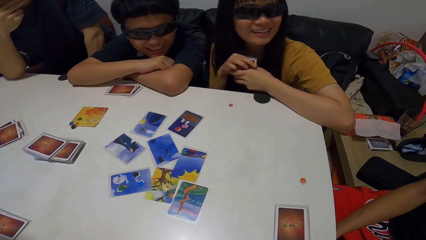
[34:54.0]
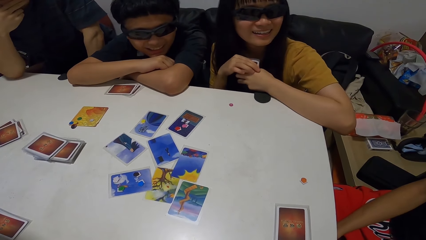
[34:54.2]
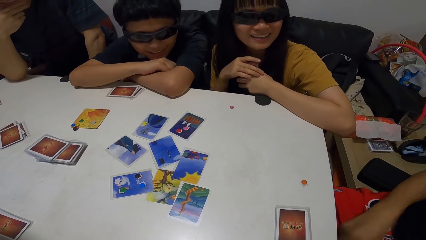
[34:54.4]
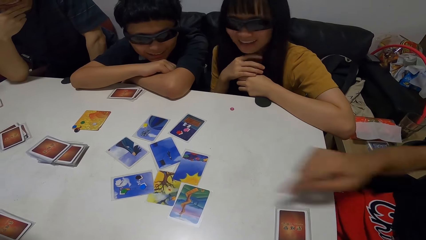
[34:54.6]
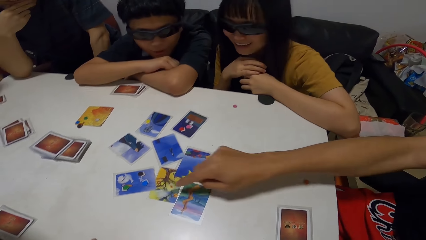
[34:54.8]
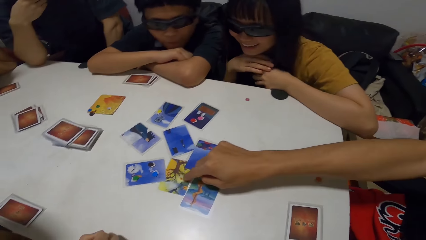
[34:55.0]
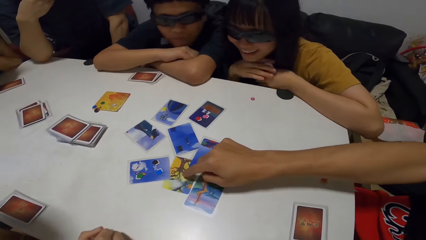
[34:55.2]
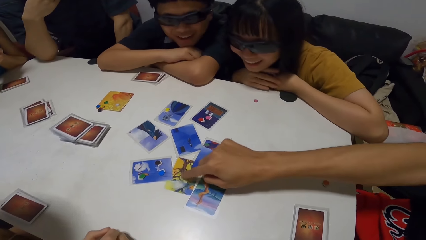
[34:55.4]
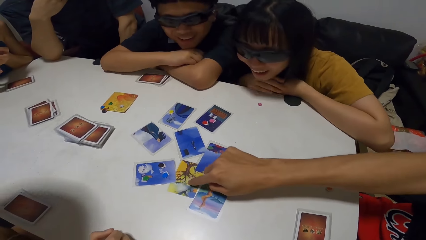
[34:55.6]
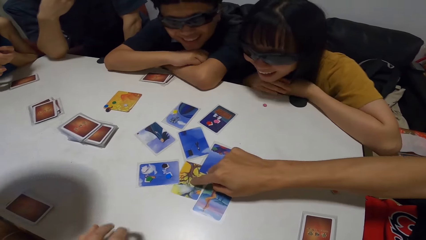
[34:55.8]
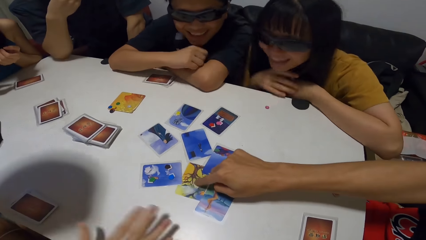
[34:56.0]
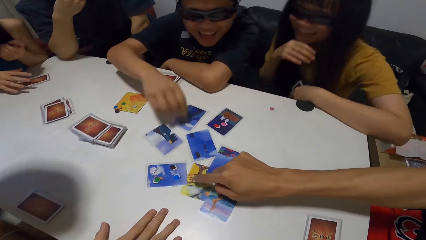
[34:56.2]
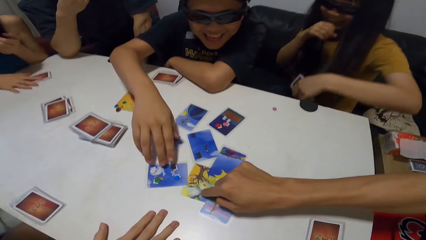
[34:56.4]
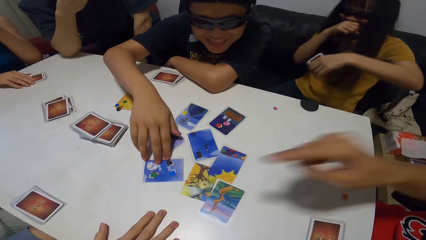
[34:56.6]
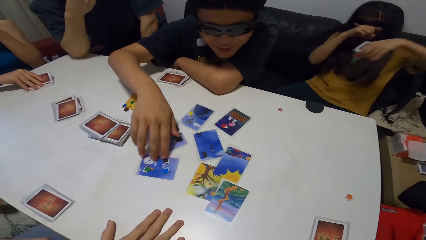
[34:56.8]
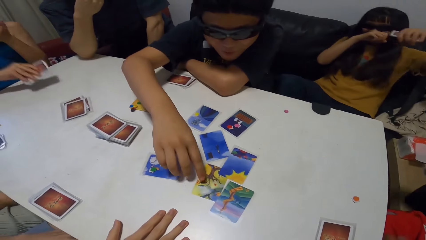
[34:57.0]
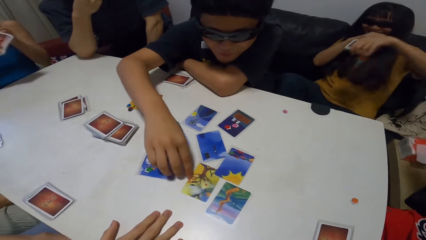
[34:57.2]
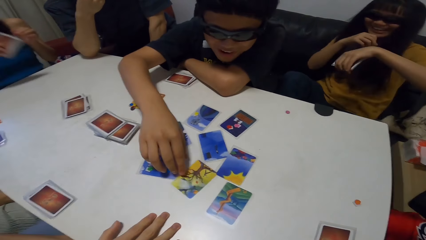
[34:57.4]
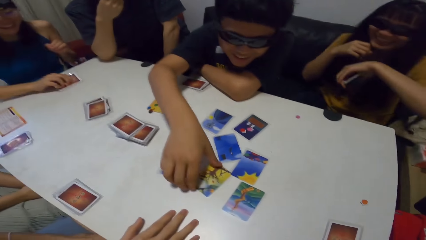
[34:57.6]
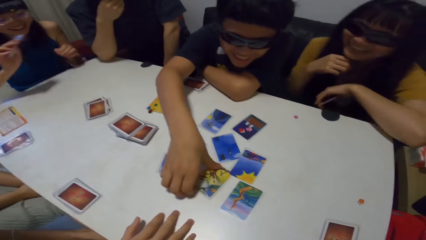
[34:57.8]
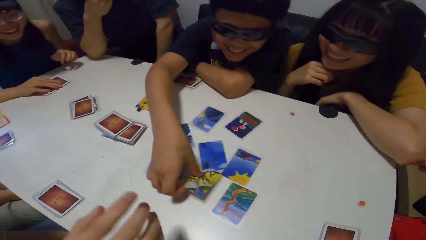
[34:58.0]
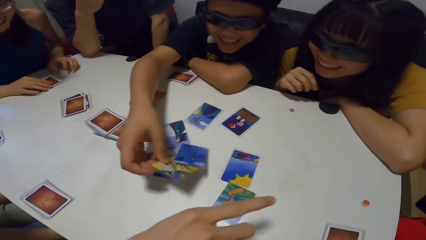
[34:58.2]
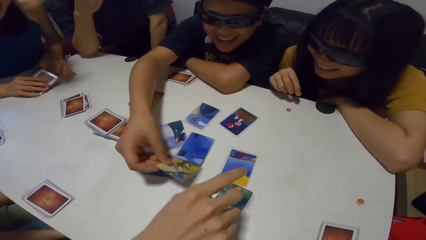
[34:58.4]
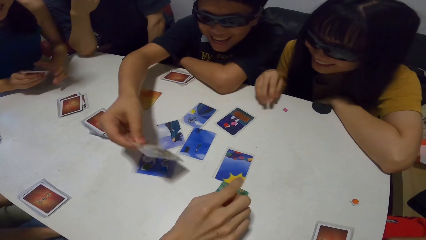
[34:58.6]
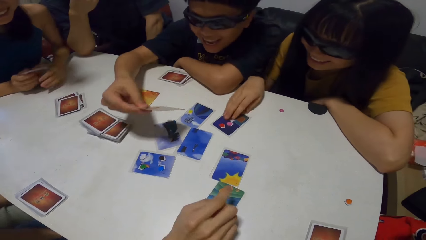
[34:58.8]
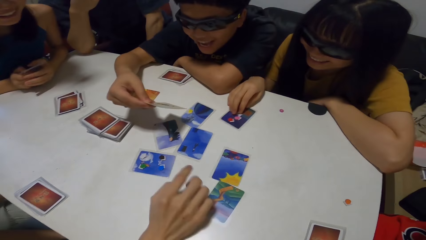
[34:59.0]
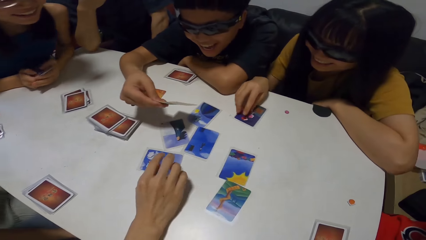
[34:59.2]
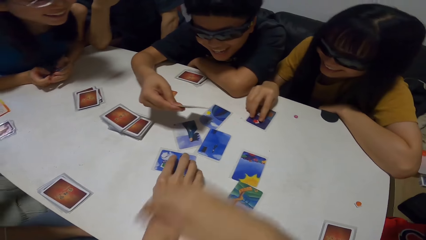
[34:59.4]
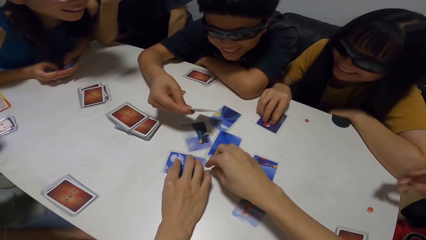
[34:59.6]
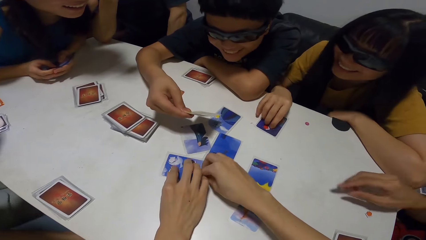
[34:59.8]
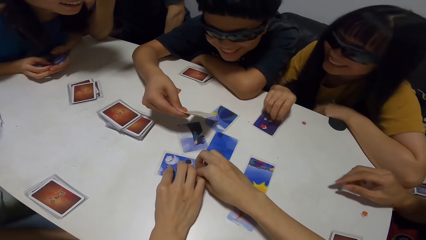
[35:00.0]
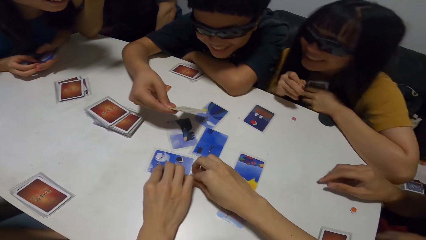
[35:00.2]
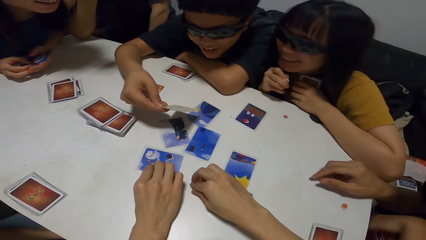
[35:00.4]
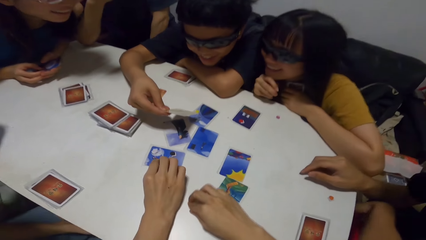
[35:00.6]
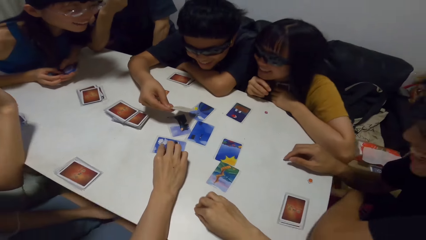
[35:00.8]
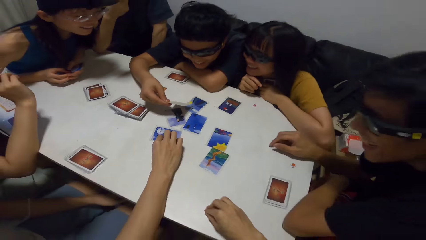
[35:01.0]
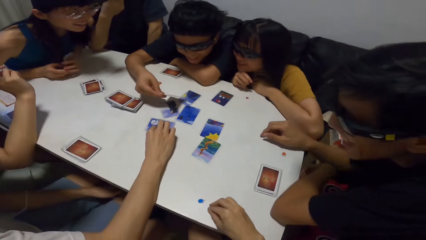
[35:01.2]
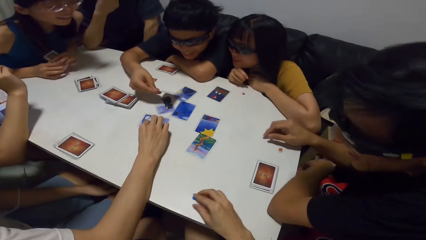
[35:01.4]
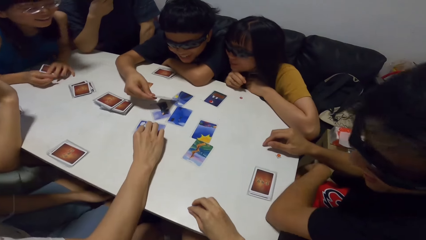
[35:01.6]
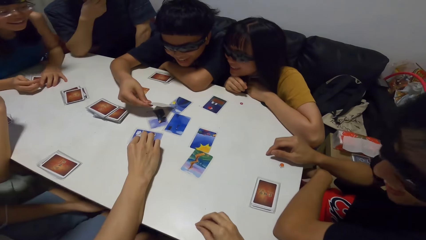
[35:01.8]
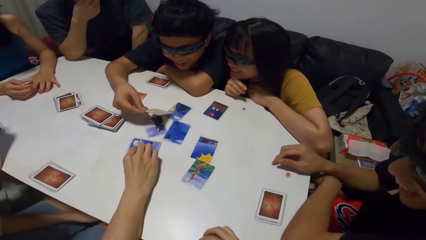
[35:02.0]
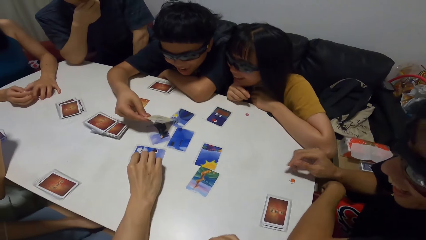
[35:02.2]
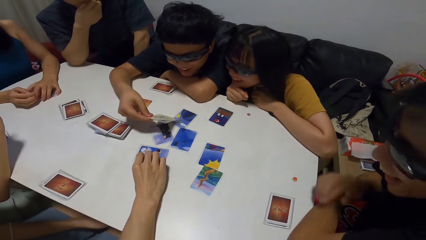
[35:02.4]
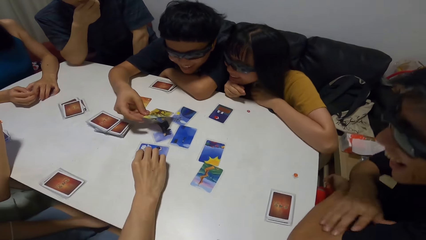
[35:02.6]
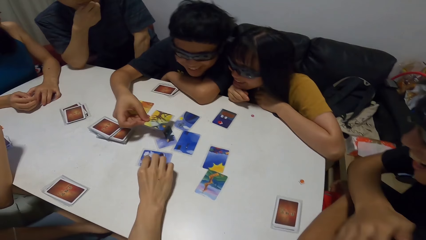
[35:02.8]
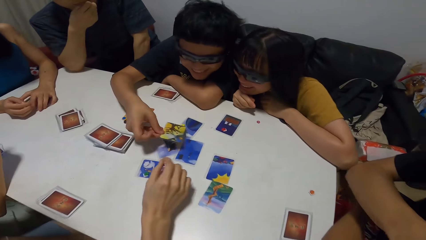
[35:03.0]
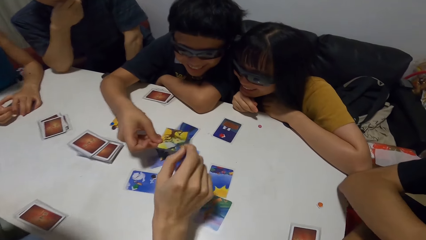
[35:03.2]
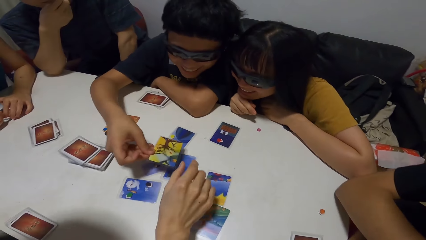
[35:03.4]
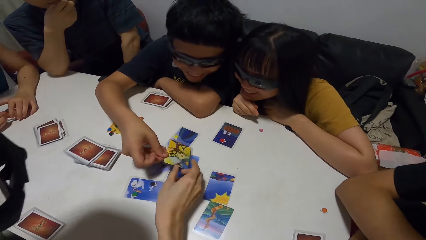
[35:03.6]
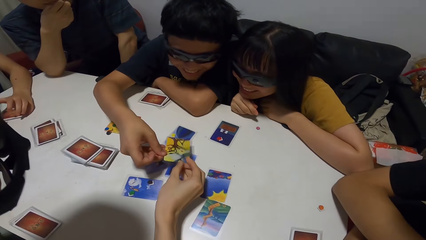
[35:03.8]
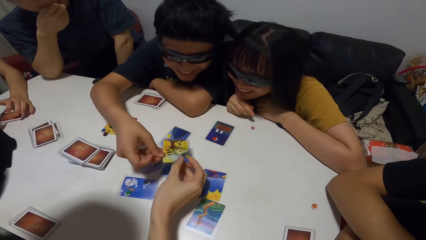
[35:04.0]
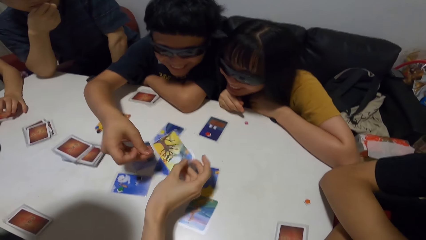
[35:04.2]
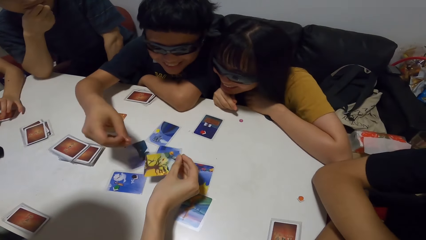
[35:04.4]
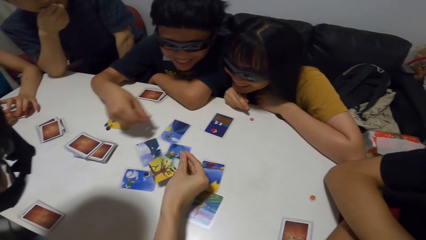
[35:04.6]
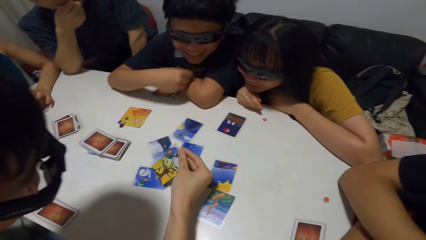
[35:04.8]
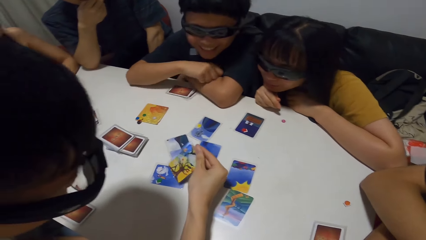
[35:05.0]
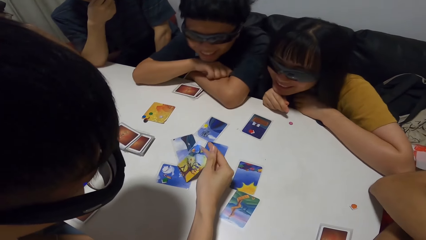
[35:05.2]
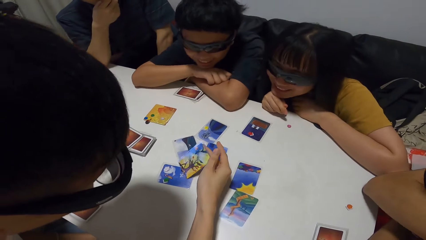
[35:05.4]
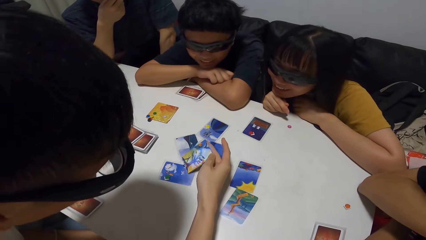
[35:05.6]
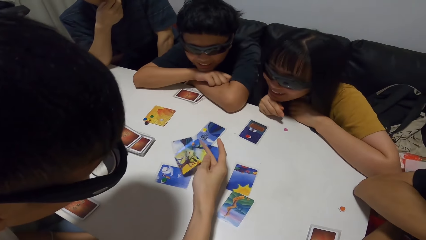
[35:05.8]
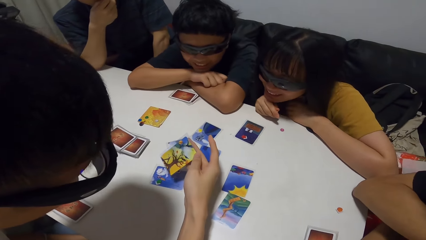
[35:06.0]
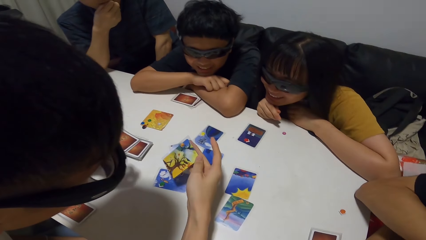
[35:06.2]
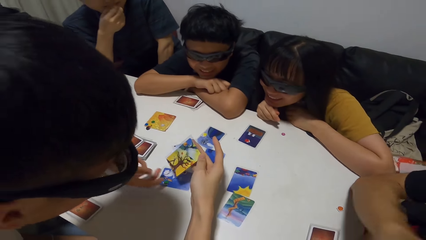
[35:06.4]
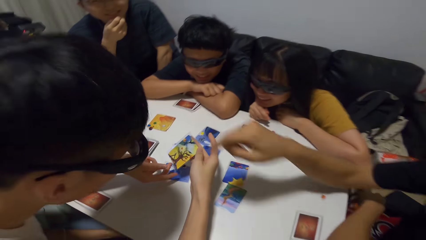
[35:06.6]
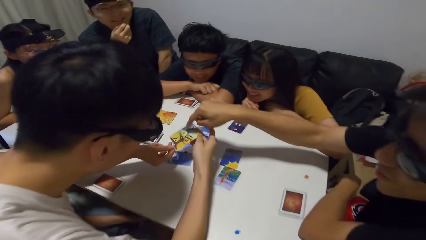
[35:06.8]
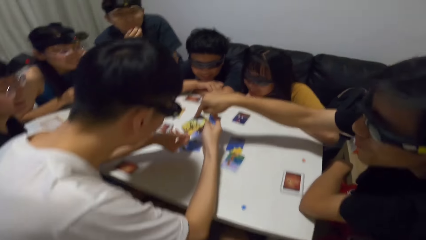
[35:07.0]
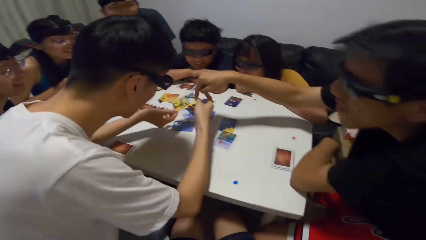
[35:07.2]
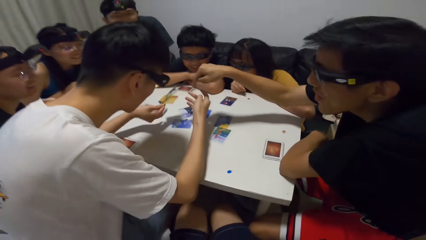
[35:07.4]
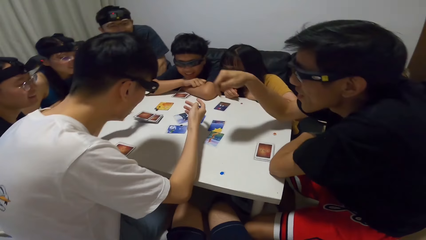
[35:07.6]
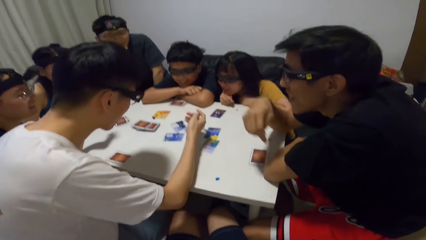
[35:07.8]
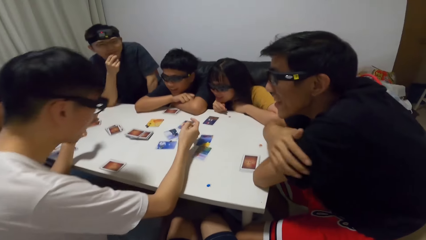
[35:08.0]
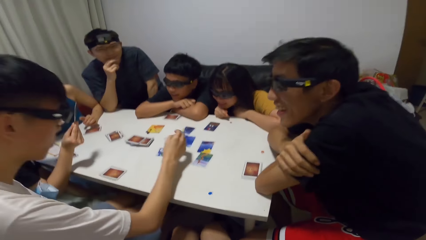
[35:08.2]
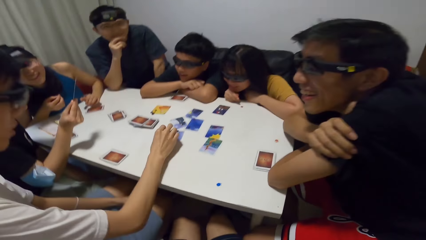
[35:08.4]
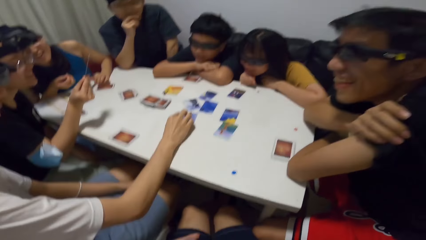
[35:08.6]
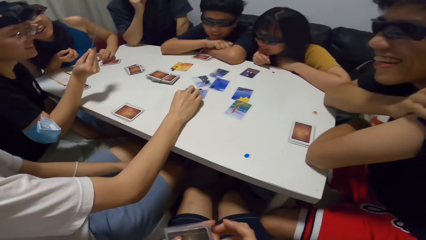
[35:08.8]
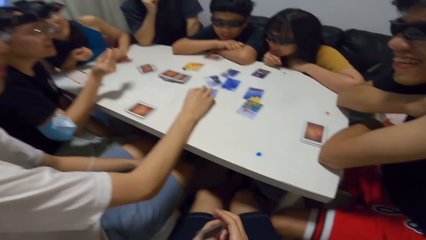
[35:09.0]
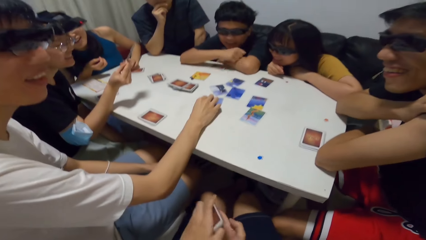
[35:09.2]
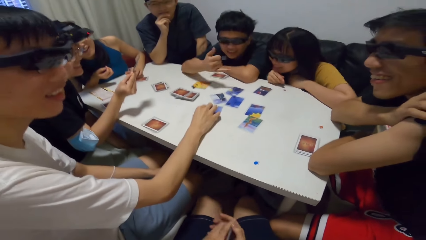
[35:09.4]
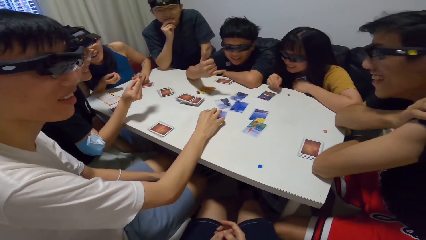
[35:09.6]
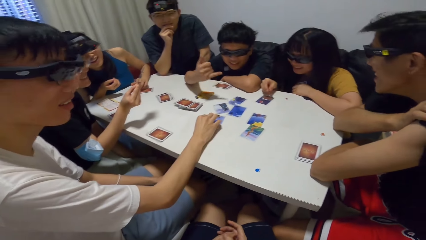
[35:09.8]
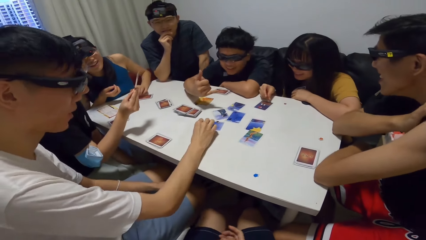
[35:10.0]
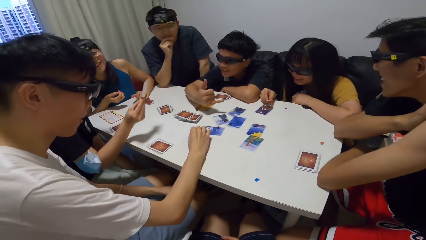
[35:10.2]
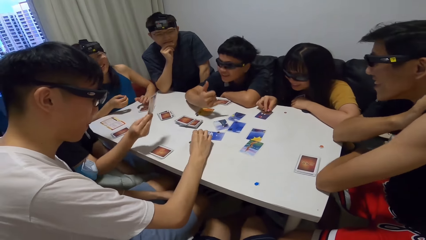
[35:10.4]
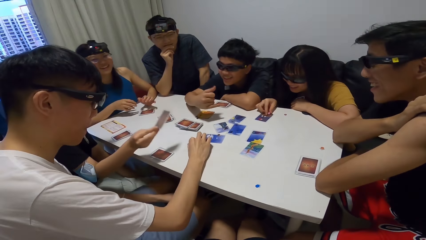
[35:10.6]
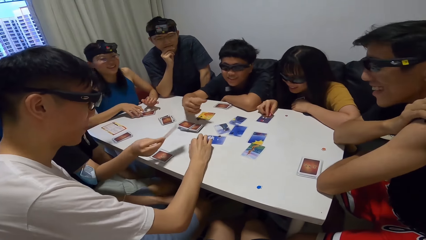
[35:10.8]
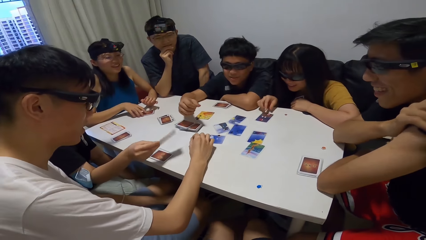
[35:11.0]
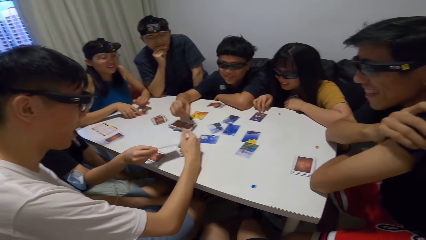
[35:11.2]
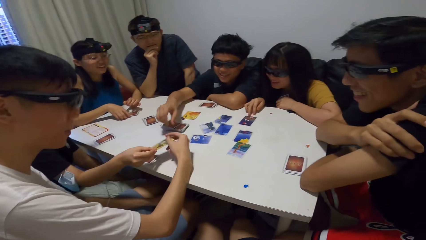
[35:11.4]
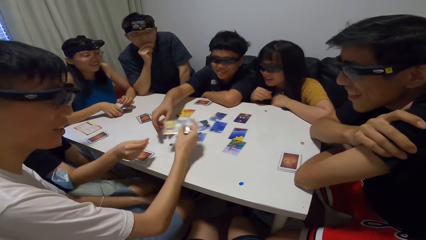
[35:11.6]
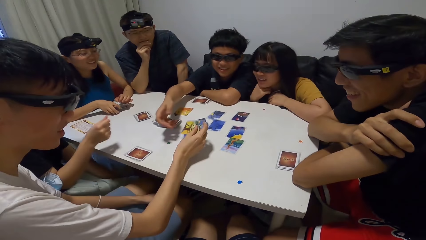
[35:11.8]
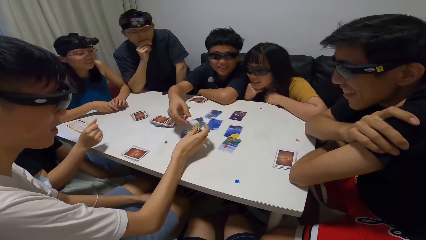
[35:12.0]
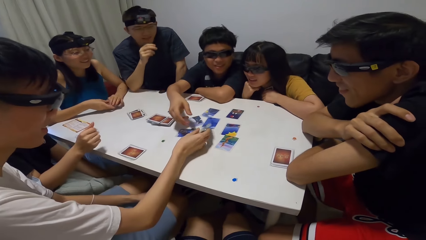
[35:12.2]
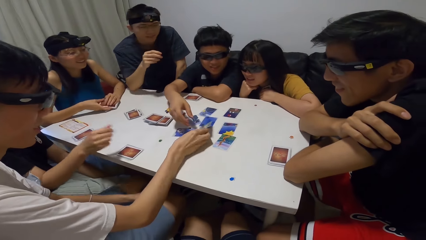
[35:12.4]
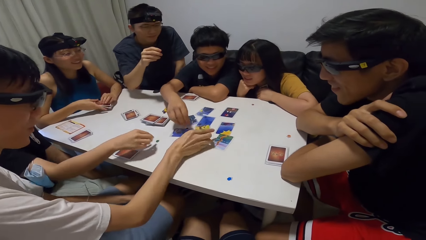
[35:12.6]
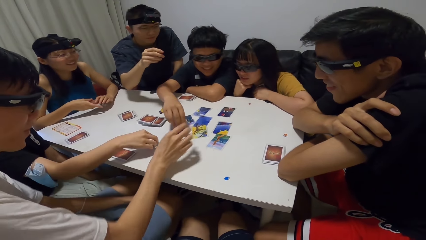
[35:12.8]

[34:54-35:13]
A man touches a yellow card repeatedly. A person points on a card. Another man places his right palm on the table. A third man moves the card on the table with his right hand. A lady packs her cards from the table. The third man moves the card on the table with his right hand. The lady hits her cards on the table repeatedly. The third man picks up the card from the table. The second man points towards the first man. The third man checks the card. Another lady moves the card closer. The second lady picks a paper from the card. The camera wearer drags a paper from the card. The second man collects the card from the third man. The first man touches the card in the second man's hand repeatedly. A third lady collects a card from the second man and looks at the card. The first man raises his shirt arm with his right hand. The camera wearer arranges his cards. The second lady drops the paper on the card. The first man drops his shirt arm with his right hand. The third man signals with his hands. The second lady pushes the card forward. The third lady gives the card to the second man. The first lady packs her cards from the table.
